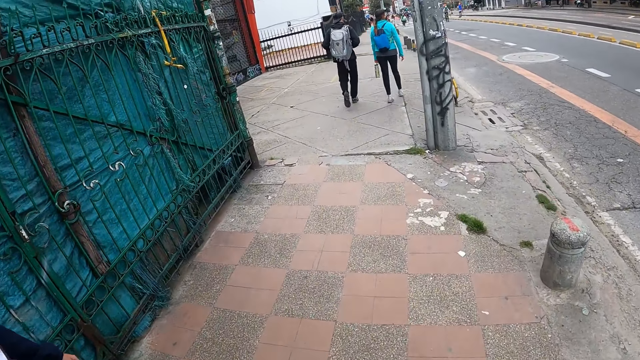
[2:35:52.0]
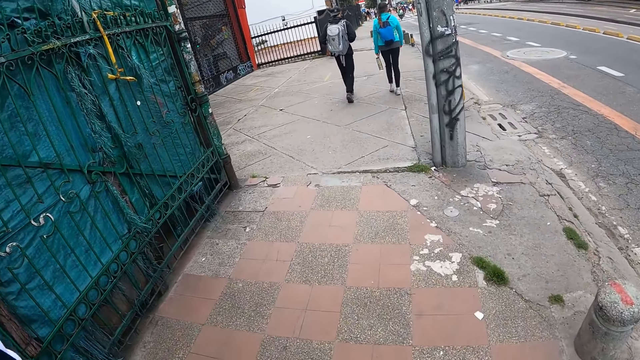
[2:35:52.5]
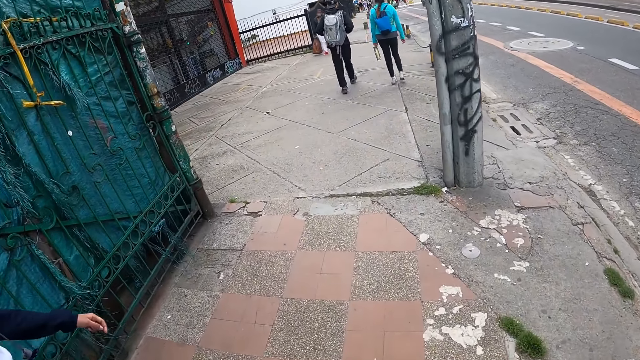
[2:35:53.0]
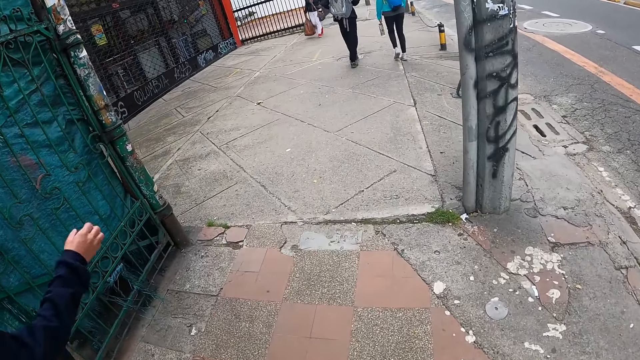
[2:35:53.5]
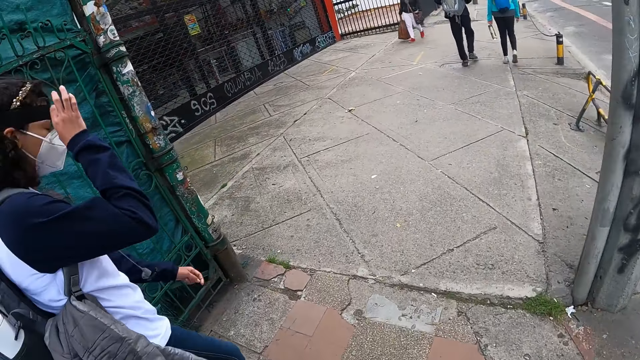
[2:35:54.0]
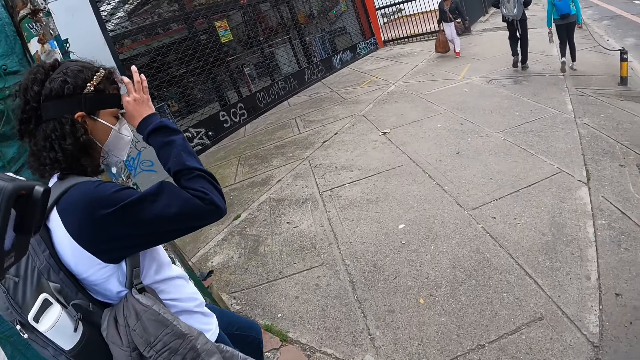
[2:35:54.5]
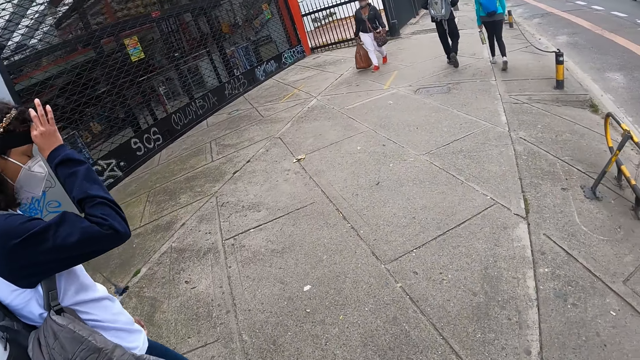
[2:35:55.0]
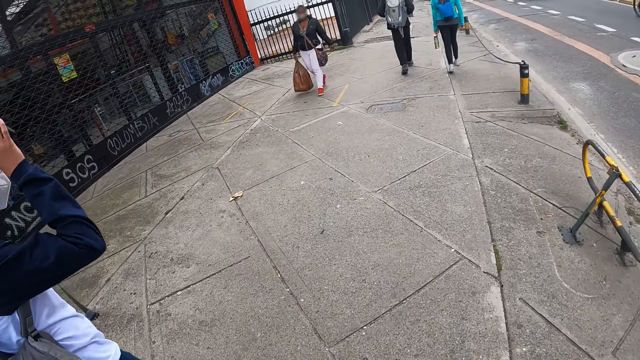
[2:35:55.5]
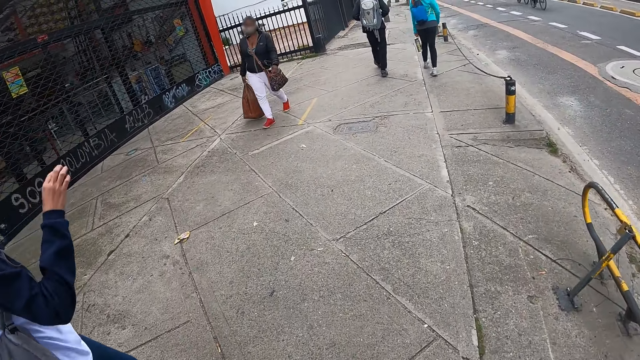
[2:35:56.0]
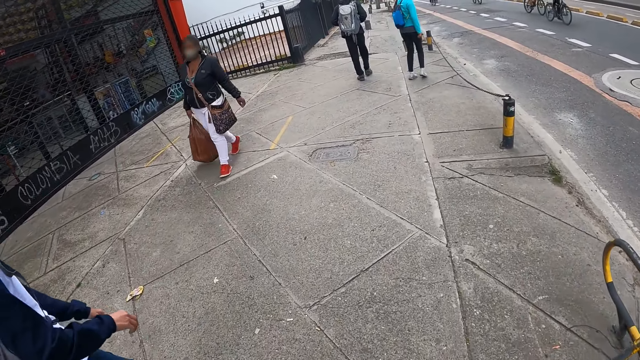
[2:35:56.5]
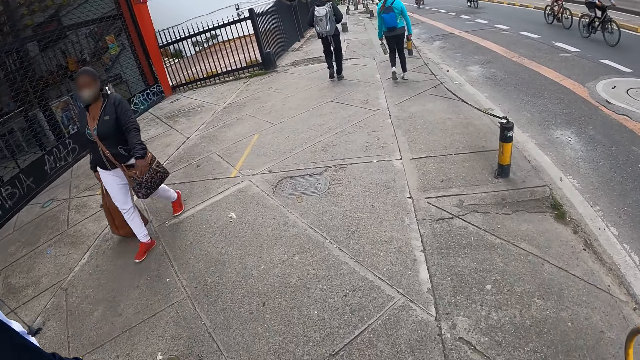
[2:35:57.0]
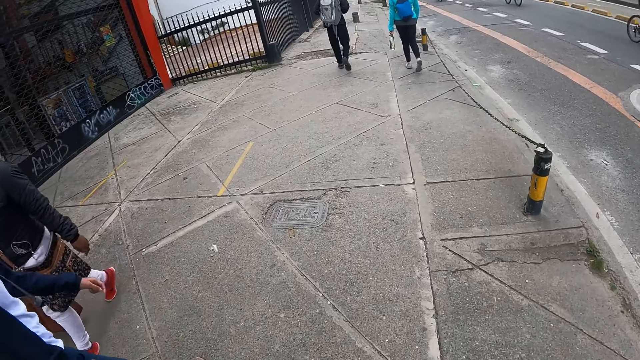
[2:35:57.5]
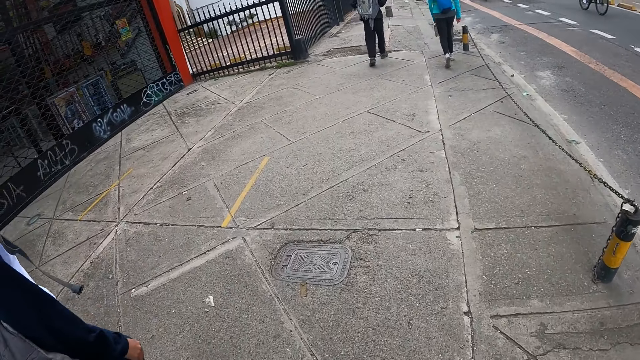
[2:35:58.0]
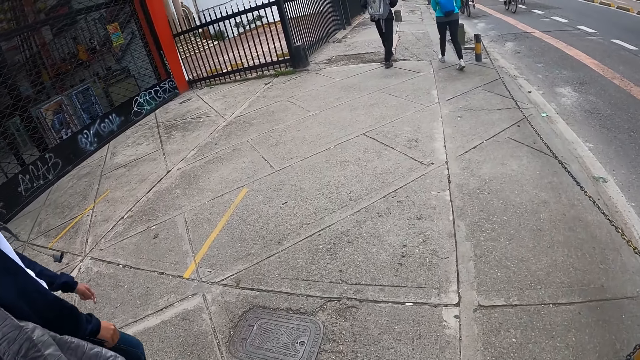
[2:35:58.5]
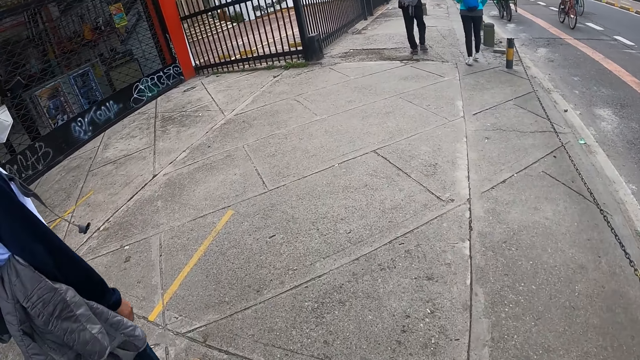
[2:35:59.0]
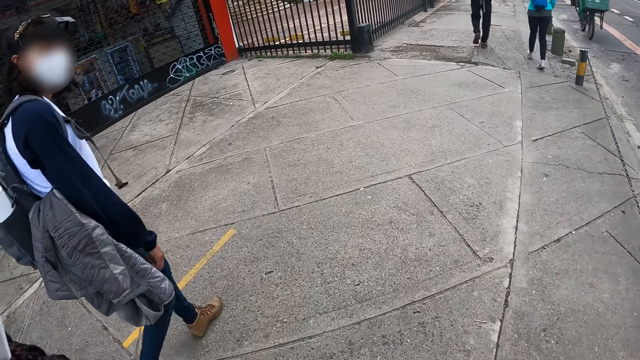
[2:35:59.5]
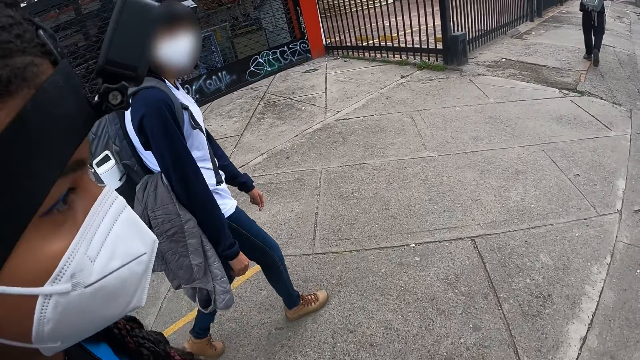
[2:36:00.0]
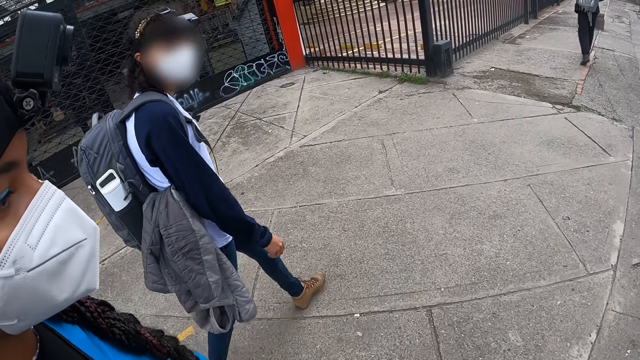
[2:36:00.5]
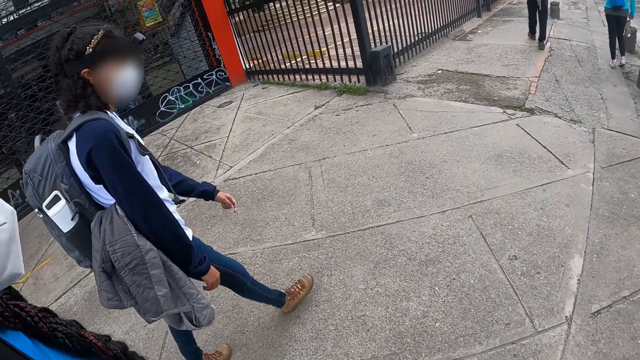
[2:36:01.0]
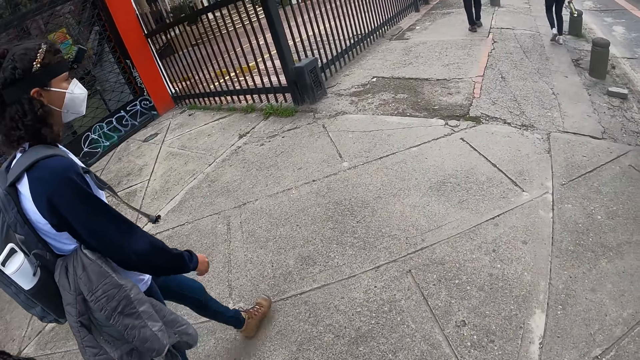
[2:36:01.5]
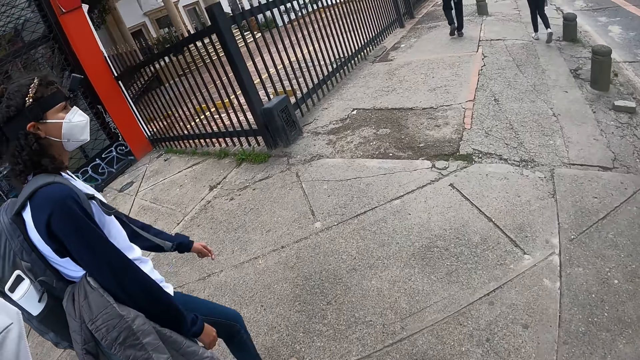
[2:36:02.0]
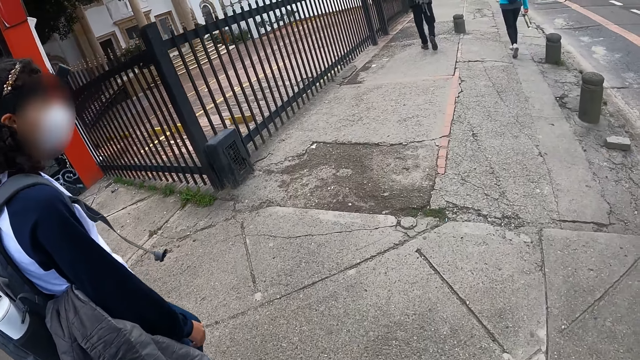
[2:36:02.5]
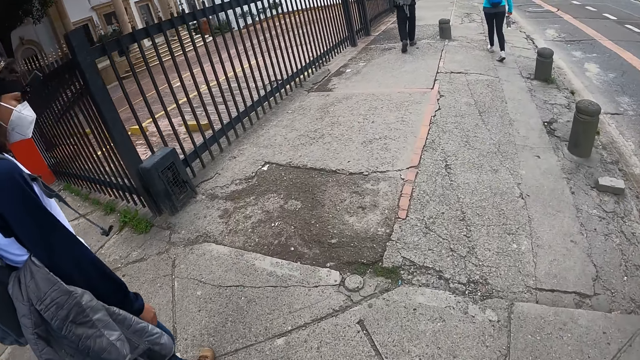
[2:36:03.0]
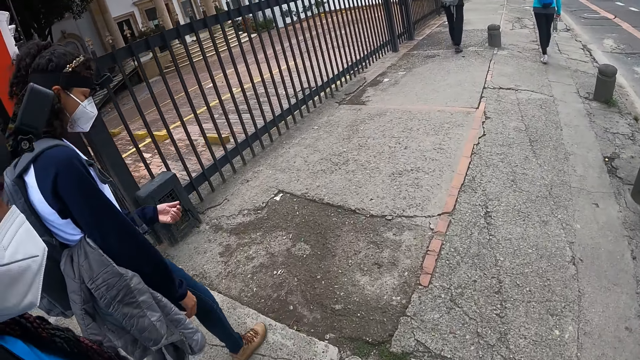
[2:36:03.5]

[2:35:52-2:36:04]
A woman adjusts the camera with her right hand. The camera wearer walks on the pavement. They interact with the woman and another woman.

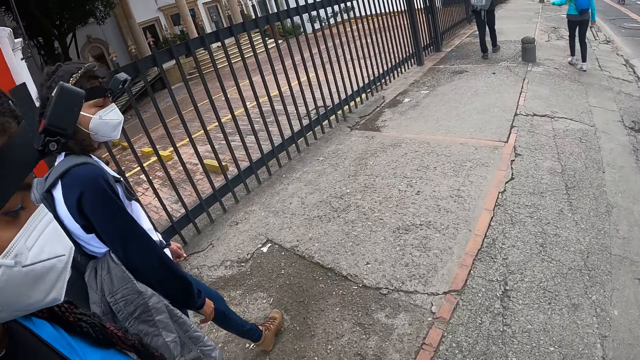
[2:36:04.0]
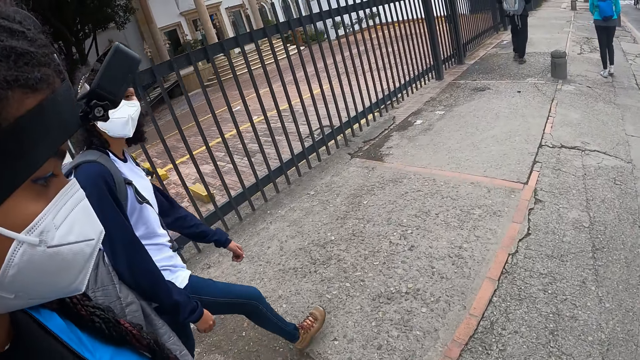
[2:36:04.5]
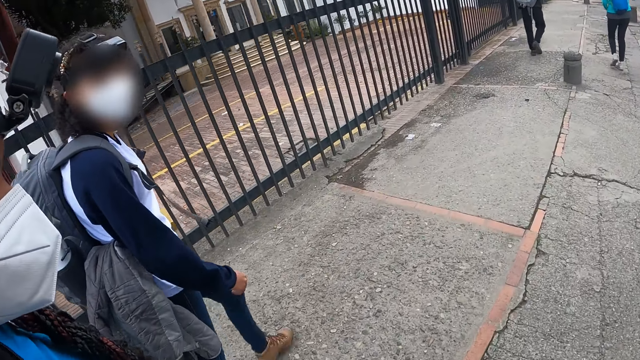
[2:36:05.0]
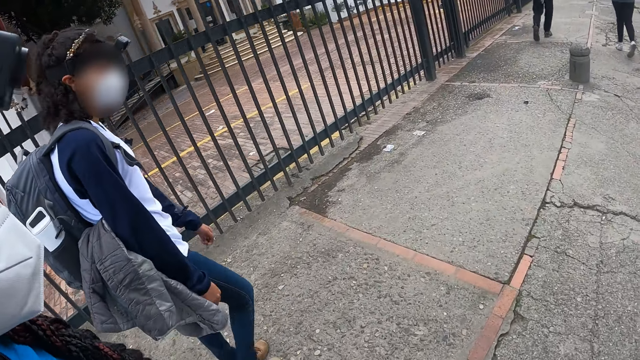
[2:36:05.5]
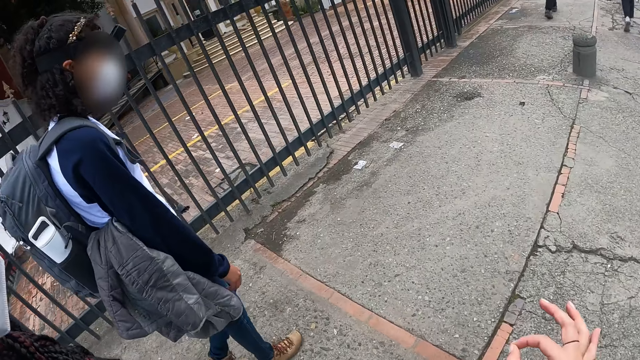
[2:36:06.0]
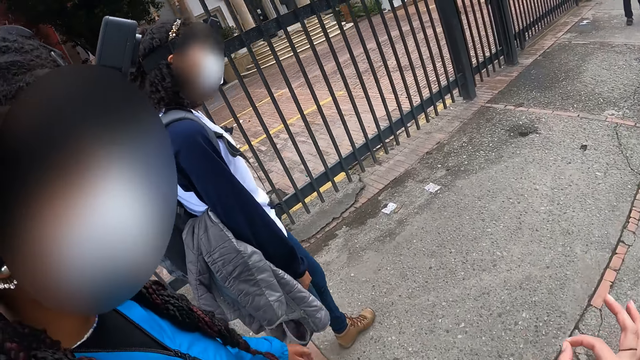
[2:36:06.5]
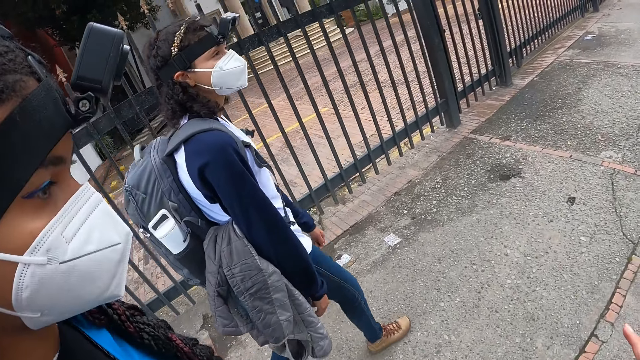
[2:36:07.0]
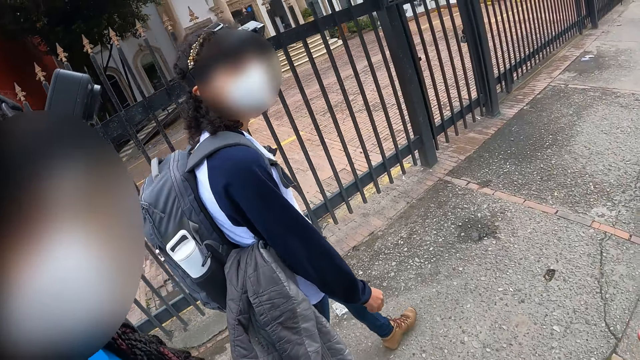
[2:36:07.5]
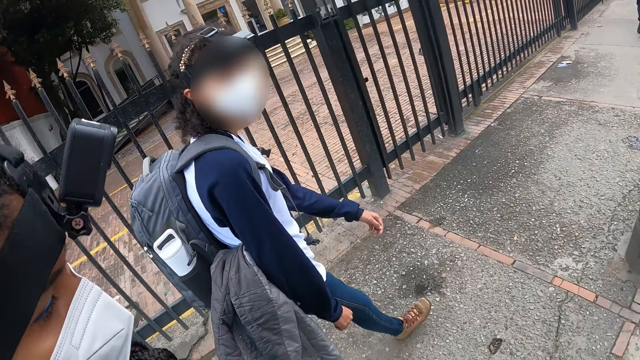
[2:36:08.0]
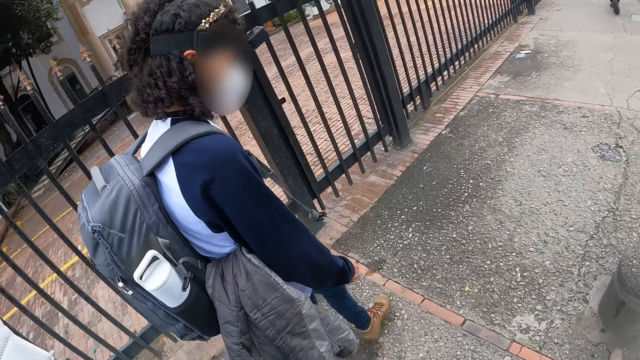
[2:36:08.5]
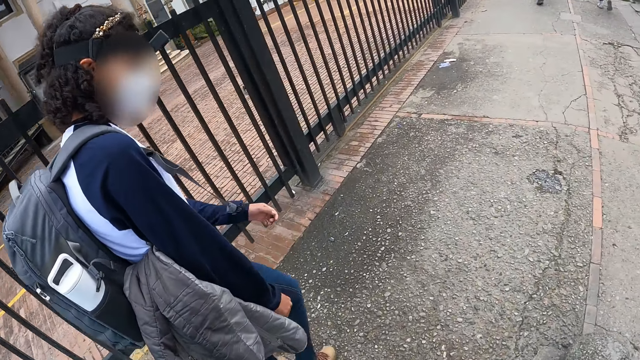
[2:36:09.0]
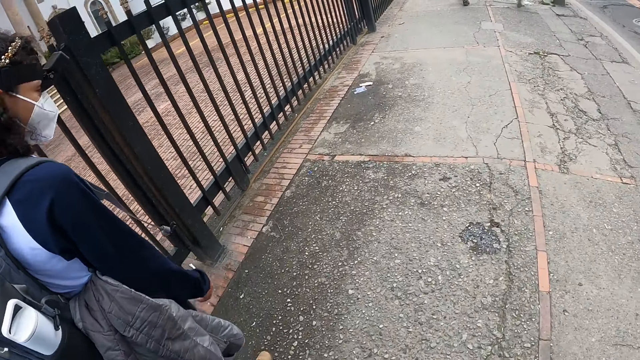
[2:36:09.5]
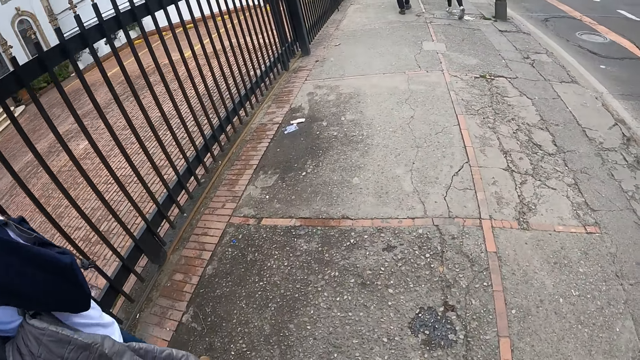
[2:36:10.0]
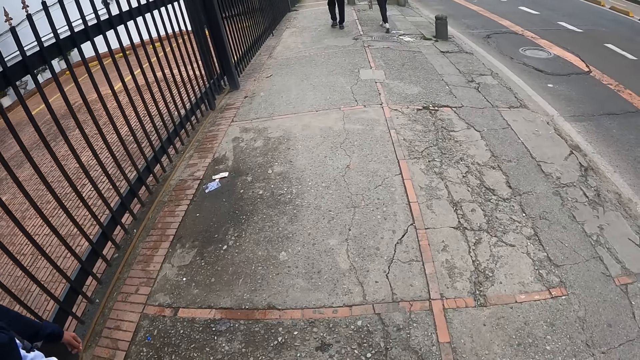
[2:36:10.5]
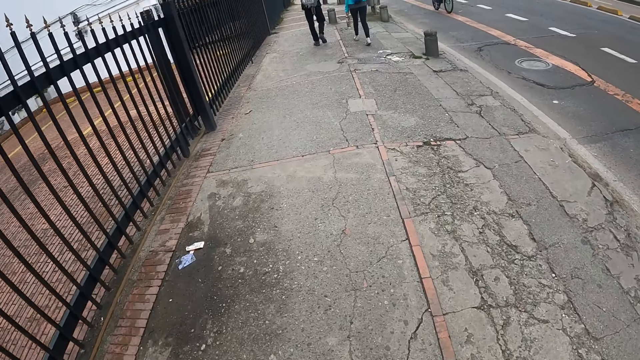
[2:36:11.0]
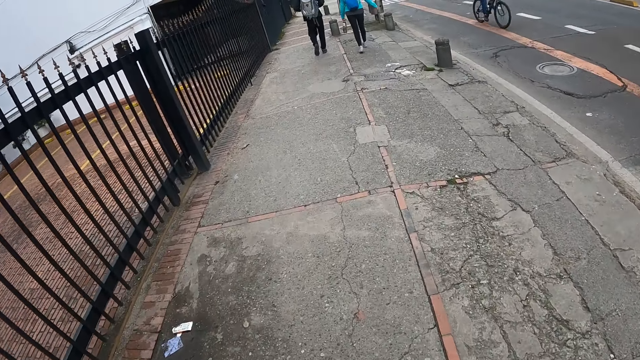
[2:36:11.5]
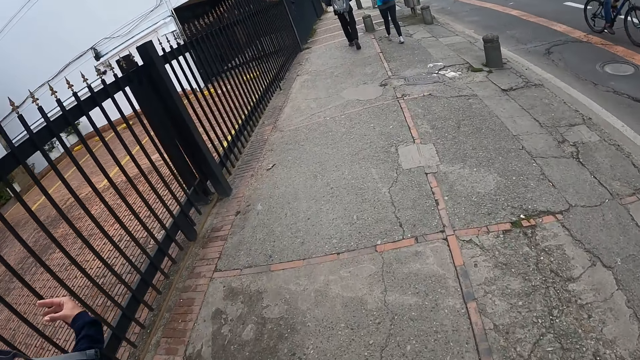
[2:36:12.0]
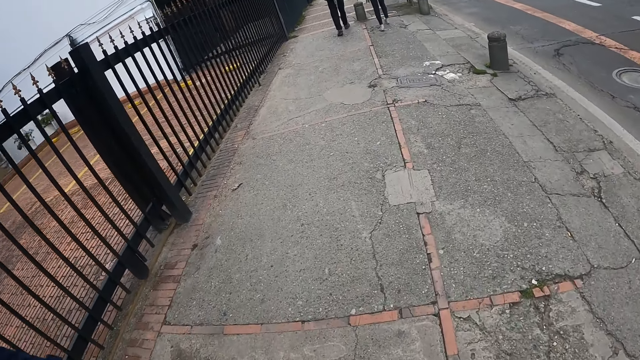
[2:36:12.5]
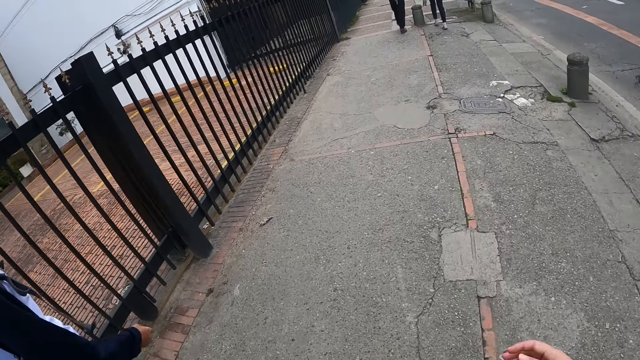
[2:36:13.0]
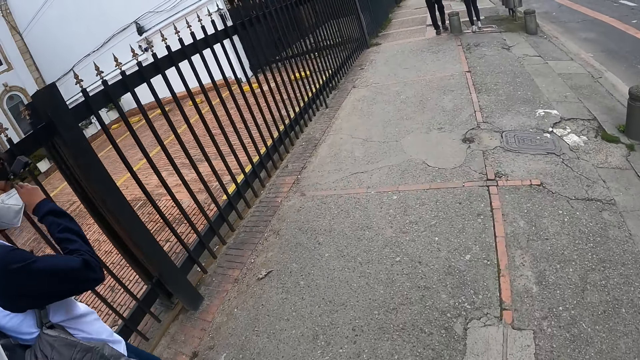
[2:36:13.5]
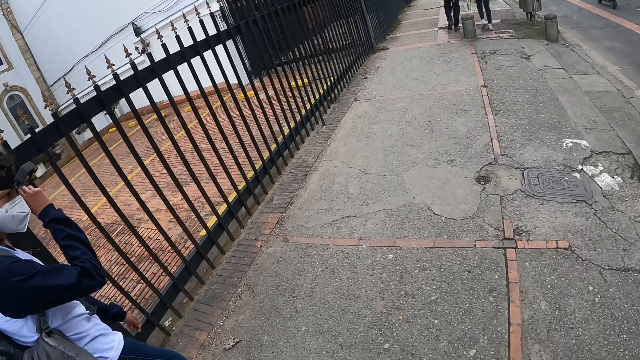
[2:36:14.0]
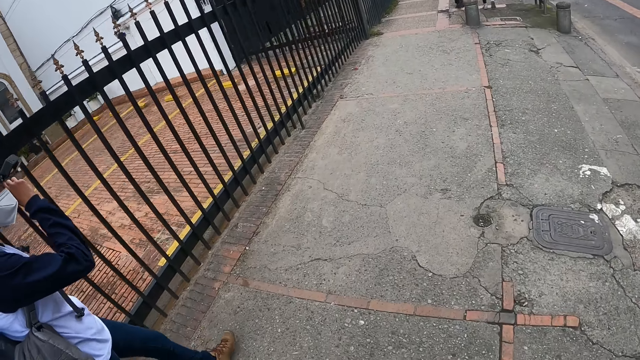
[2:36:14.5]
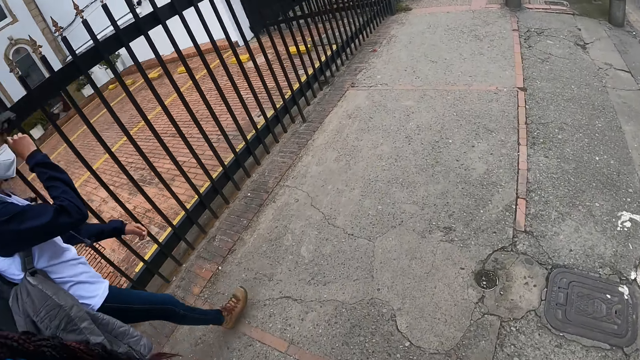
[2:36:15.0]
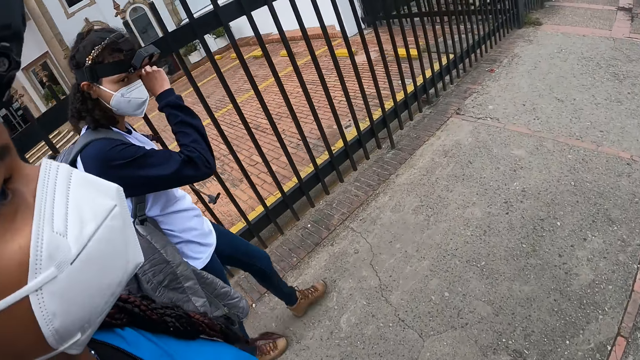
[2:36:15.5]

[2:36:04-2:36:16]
A woman moves her hand. The woman touches her face with her hand.
